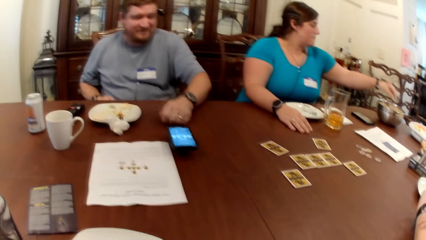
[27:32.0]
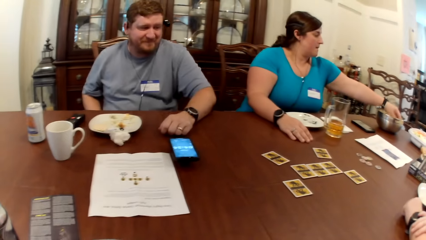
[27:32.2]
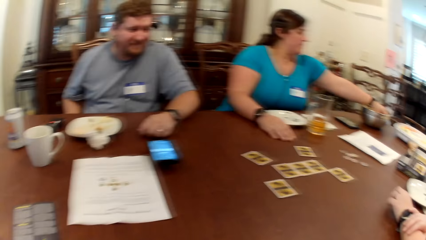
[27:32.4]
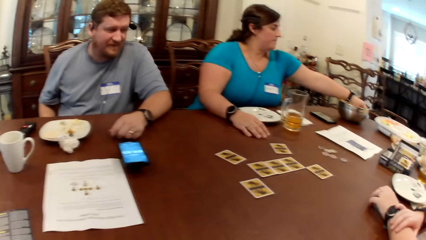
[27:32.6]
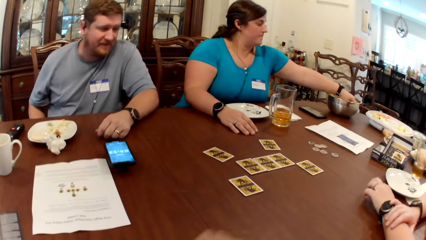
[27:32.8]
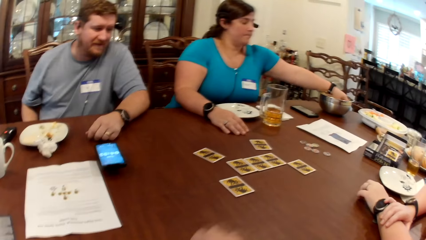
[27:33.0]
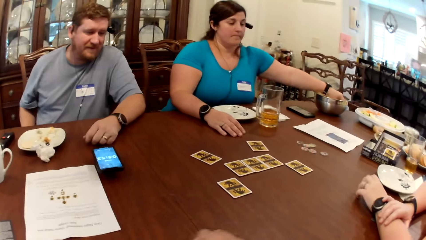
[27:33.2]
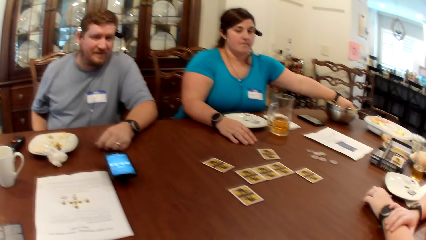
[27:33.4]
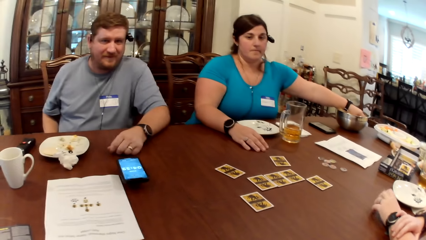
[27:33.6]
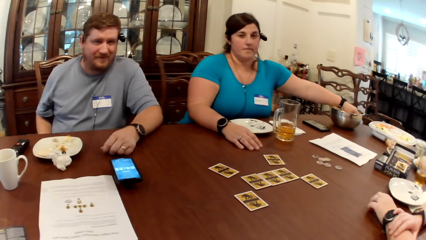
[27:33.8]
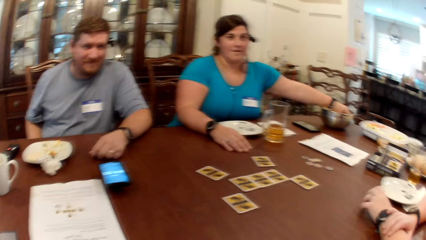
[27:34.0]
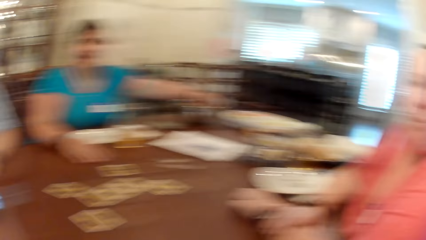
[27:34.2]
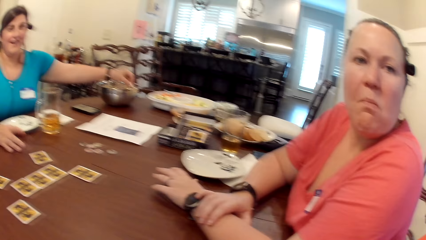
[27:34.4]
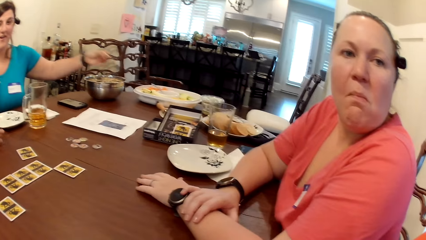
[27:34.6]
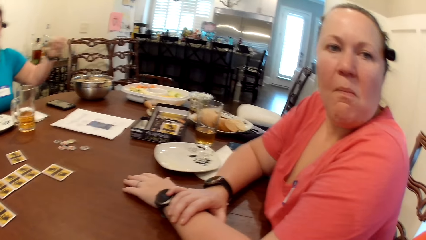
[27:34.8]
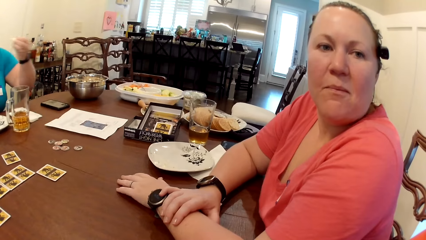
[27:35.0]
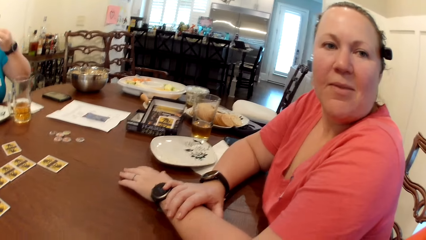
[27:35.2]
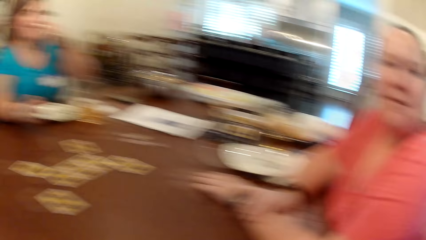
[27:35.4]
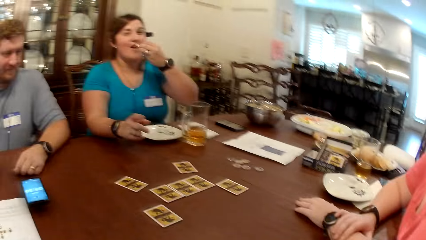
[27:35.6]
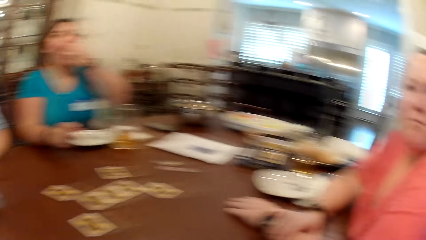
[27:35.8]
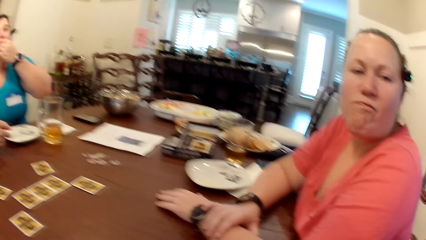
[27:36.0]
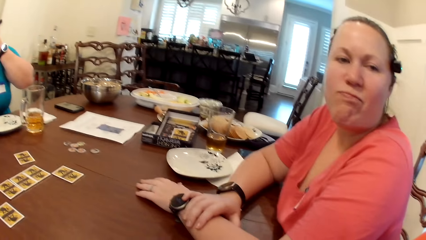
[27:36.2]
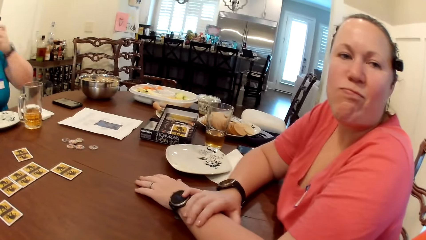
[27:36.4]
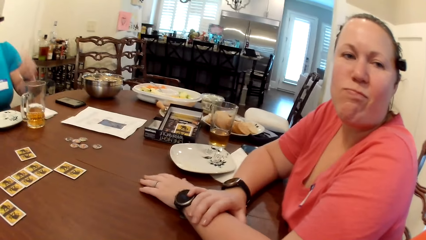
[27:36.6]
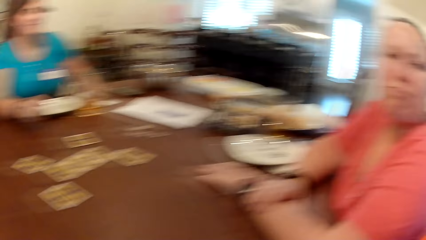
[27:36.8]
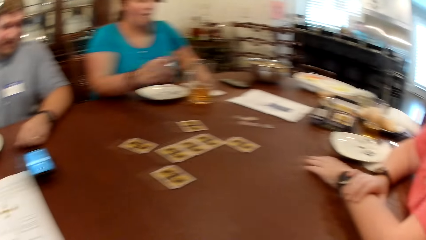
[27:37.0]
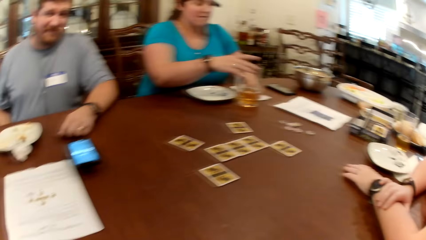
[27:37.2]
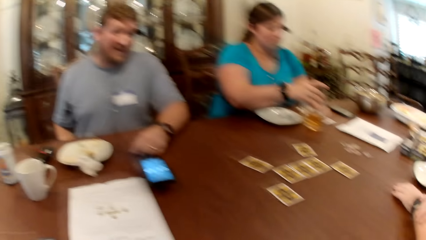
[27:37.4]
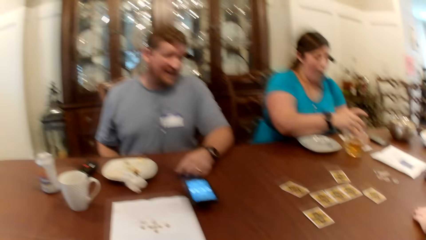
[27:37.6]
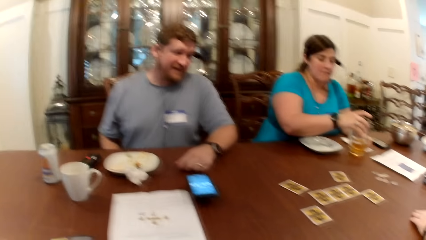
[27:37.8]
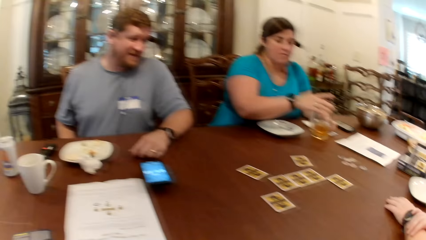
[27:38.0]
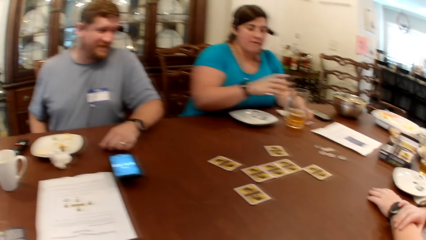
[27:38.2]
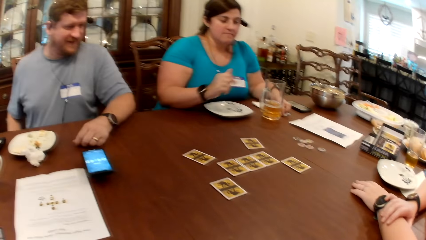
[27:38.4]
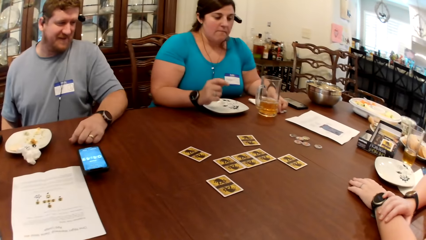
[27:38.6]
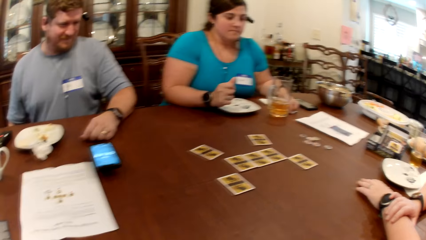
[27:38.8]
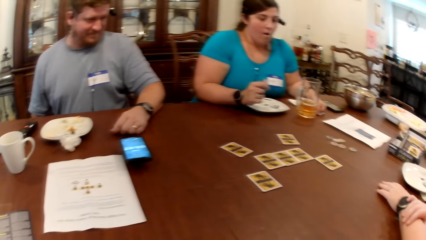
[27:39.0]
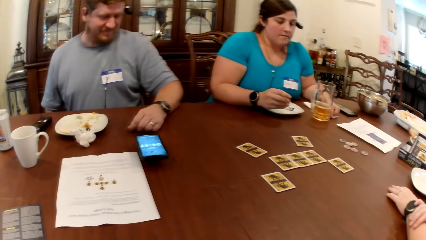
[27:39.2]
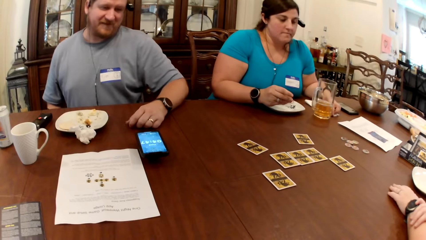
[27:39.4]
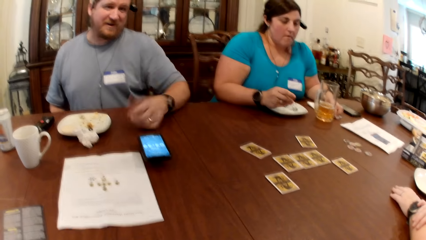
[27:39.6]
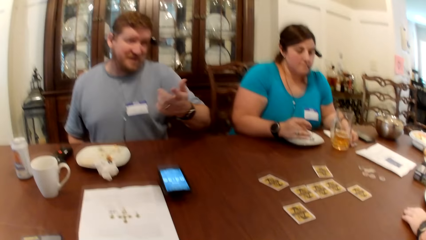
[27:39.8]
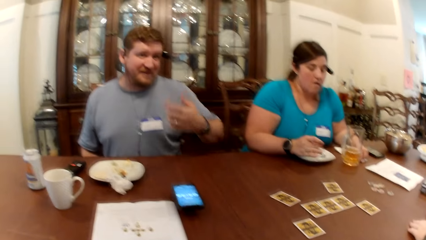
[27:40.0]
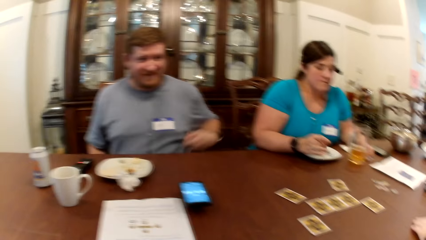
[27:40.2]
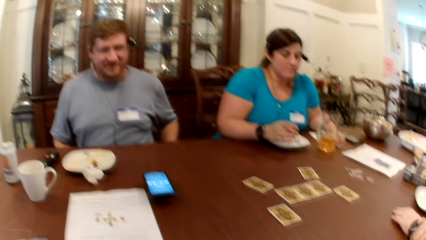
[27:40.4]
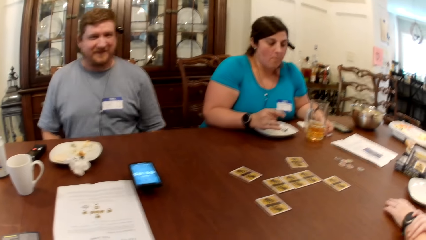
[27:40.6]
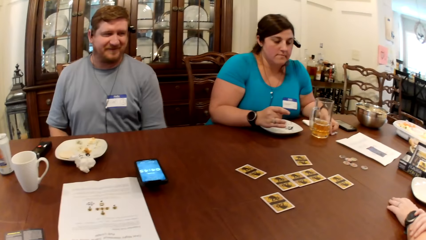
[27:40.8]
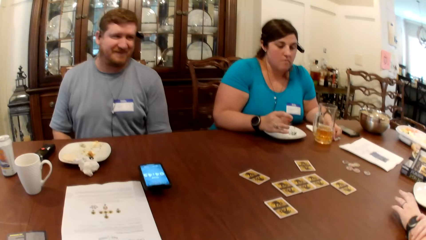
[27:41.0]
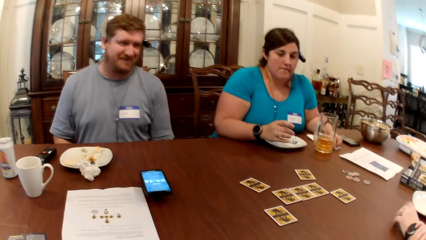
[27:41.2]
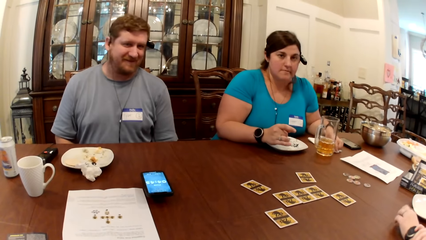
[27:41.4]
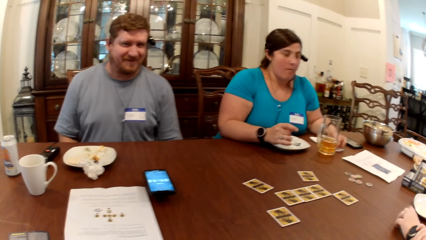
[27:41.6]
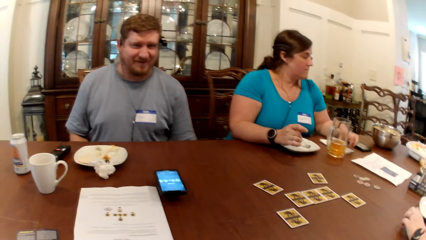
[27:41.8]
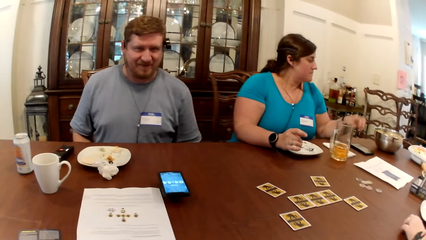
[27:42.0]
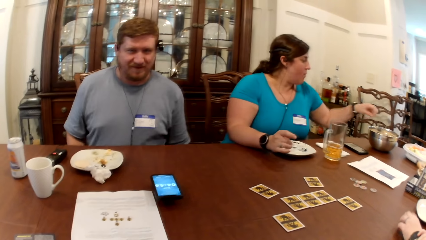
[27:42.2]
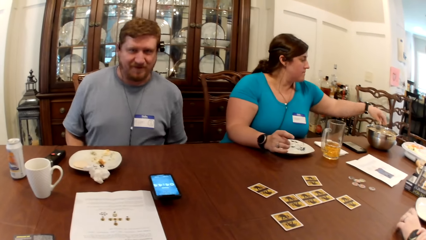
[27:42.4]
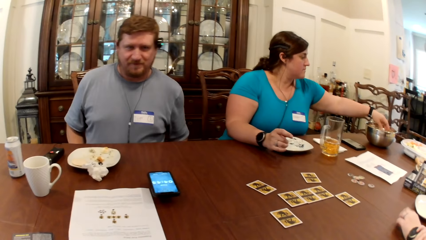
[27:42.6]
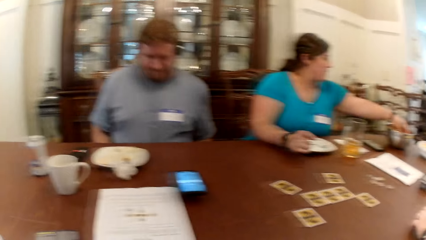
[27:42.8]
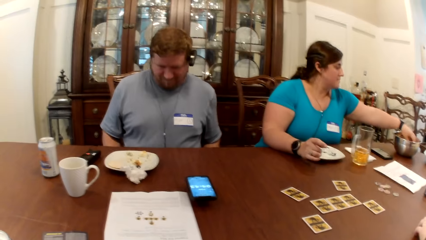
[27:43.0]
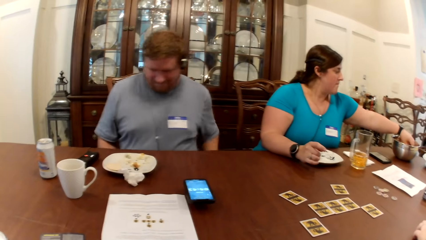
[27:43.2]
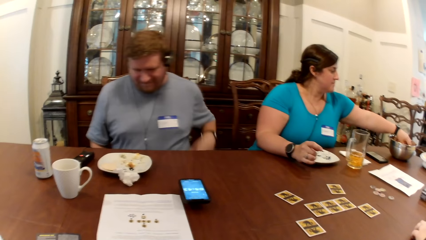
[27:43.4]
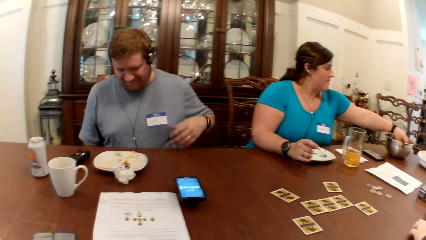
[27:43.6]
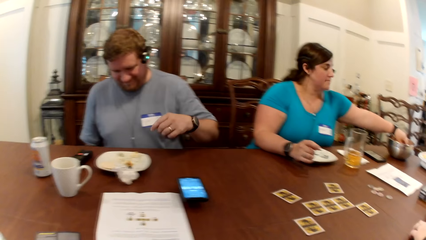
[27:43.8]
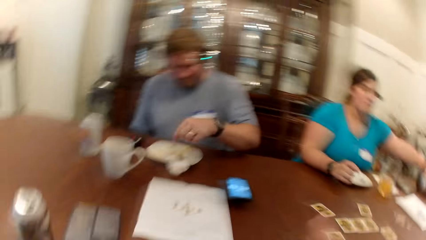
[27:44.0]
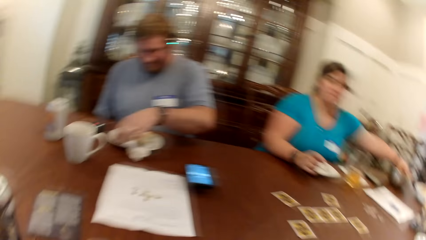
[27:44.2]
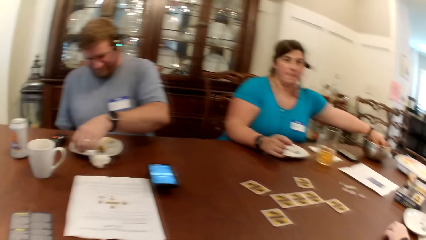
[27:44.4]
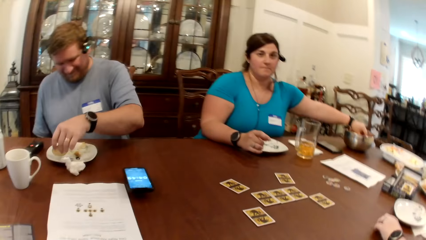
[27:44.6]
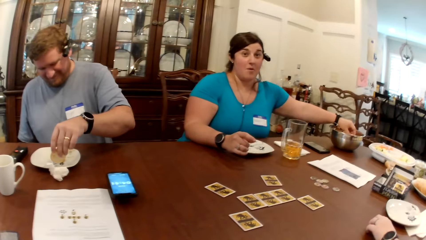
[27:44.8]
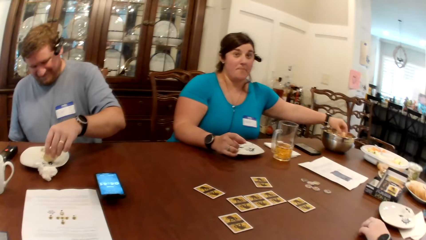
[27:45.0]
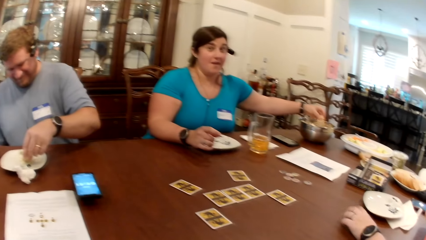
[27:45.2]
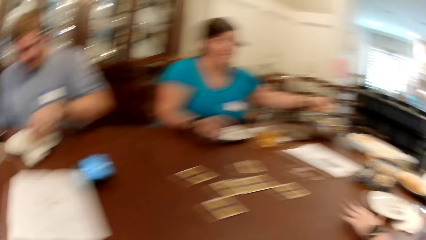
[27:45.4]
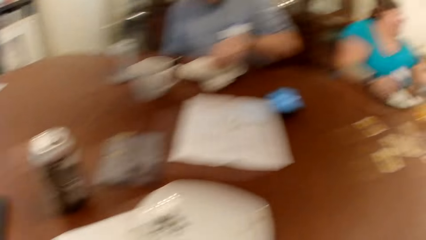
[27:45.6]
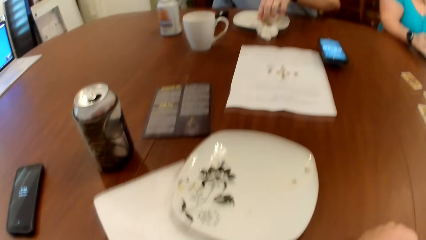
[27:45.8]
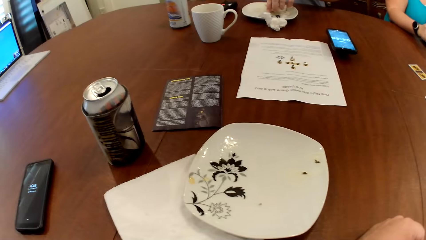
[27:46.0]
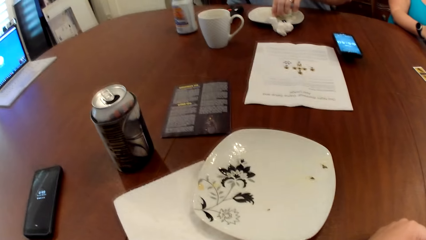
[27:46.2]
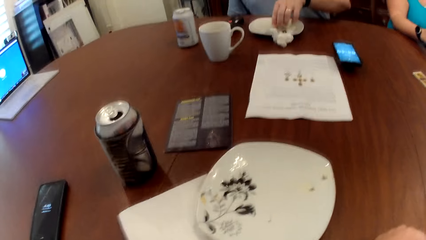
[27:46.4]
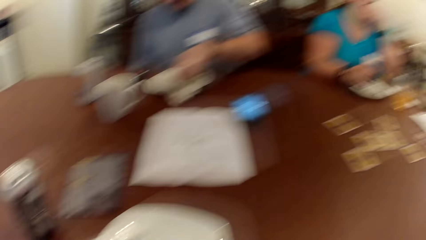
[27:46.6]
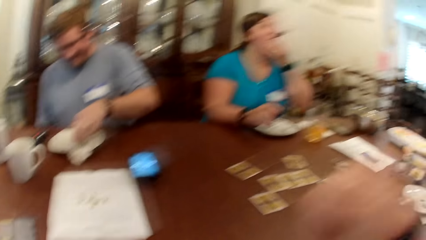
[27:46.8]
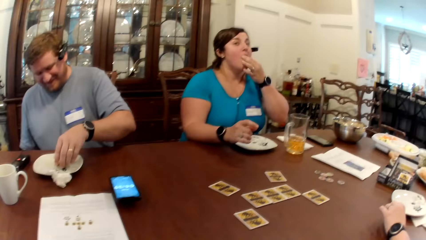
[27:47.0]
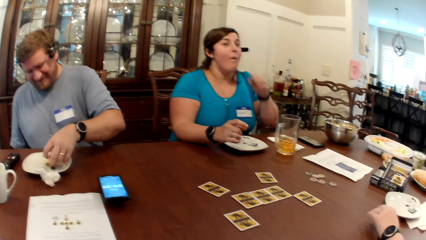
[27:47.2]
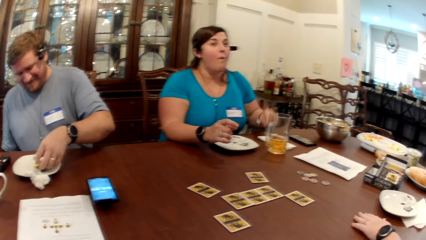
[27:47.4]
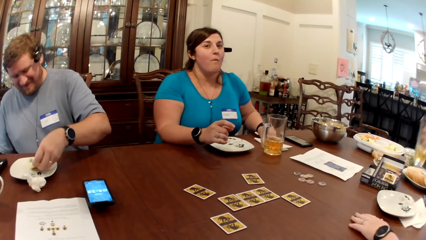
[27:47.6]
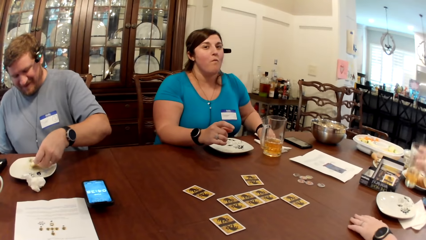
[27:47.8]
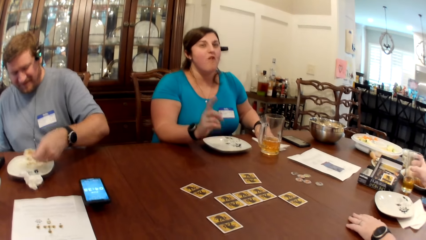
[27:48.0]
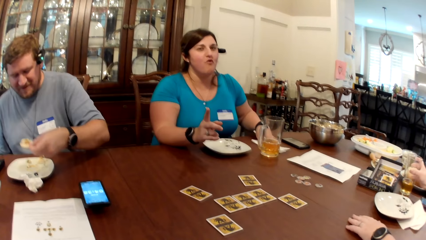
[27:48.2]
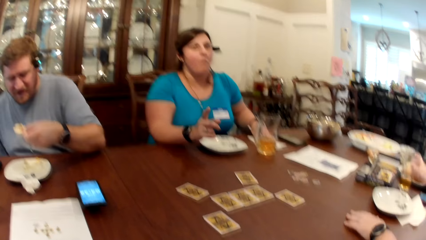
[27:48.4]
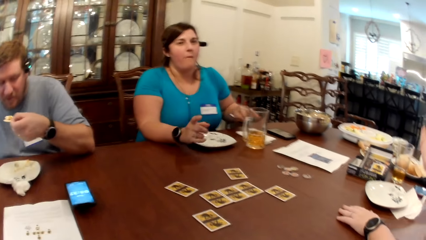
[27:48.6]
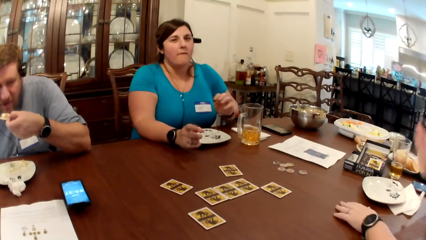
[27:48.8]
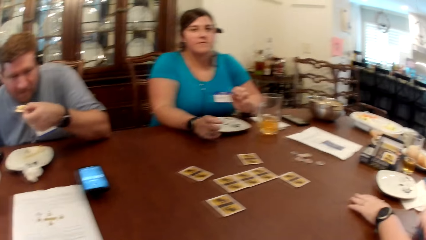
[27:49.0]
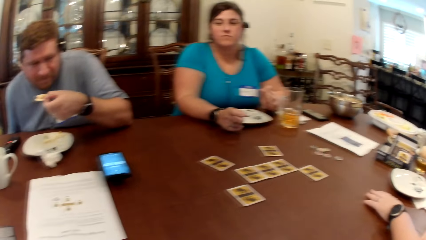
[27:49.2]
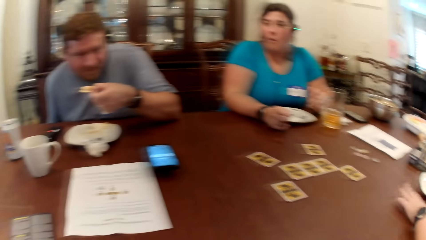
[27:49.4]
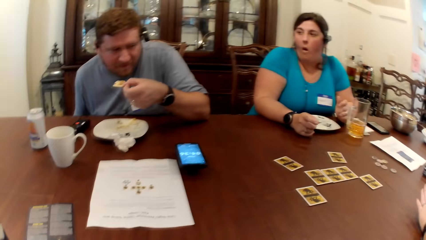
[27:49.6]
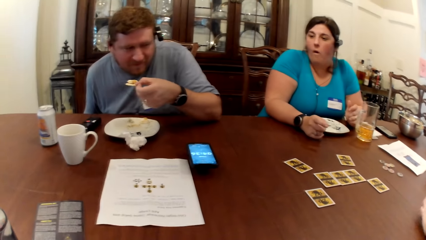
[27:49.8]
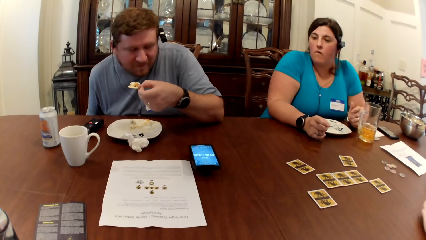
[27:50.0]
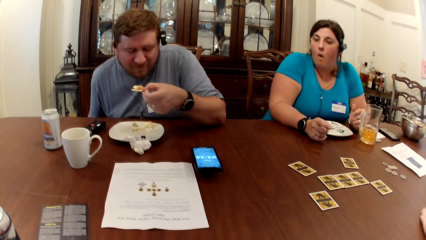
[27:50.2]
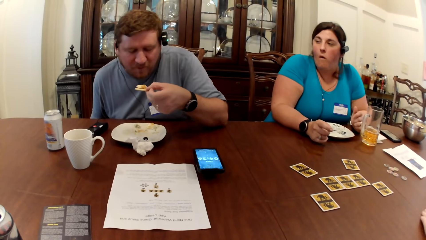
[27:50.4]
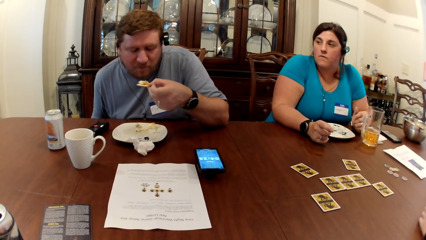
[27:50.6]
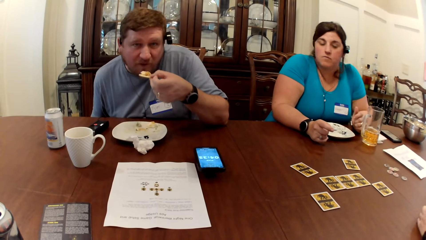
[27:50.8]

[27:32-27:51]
The woman picks a biscuit from a bowl on the table with her left hand. The camera wearer interacts with a man, the woman and another woman. They converse with a man, a lady and another lady. The first lady responds to the camera wearer. The woman eats the biscuit in her left hand. The camera wearer laughs. The woman moves a cup on the table with her right hand. The man converses with the camera wearer. The woman picks a biscuit from the bowl on the table with her left hand. The man picks a biscuit on the plate on the table with his left hand. The camera wearer converses with the man, the lady and the other lady. They gesture. The woman eats the biscuit in her left hand. The first lady responds to the camera wearer.
